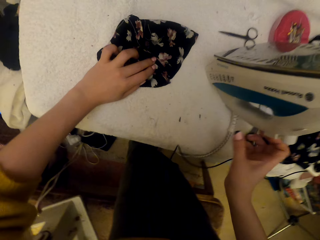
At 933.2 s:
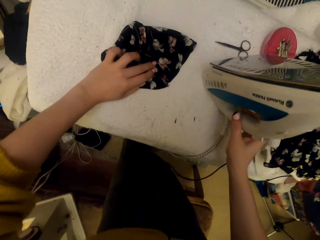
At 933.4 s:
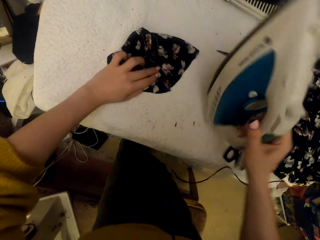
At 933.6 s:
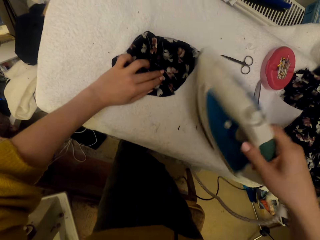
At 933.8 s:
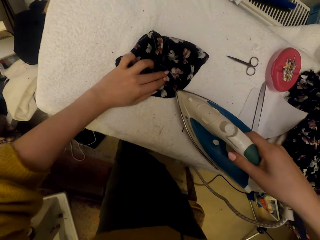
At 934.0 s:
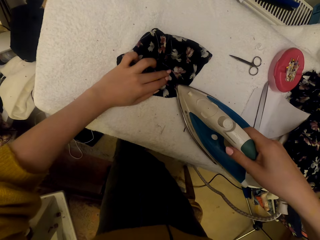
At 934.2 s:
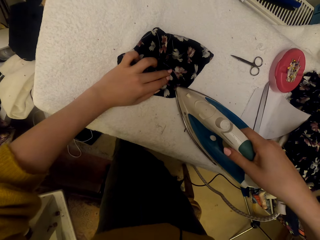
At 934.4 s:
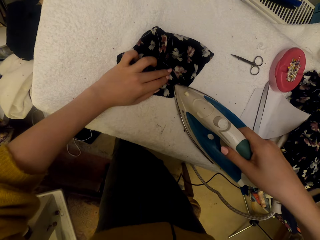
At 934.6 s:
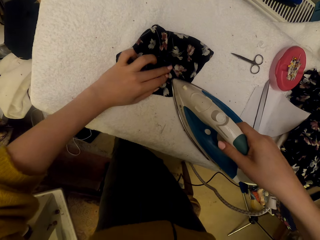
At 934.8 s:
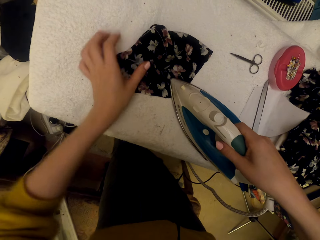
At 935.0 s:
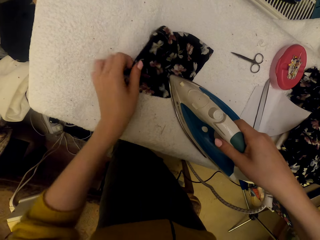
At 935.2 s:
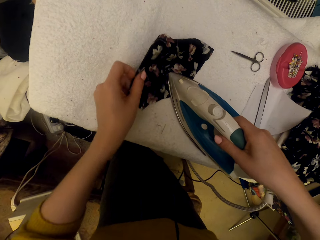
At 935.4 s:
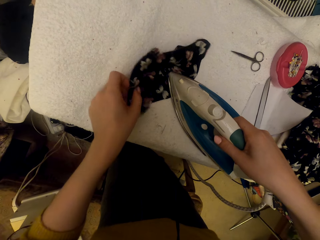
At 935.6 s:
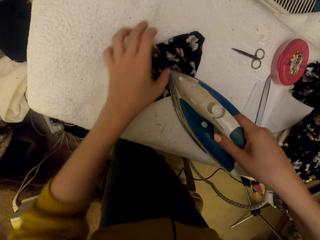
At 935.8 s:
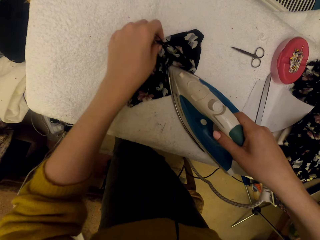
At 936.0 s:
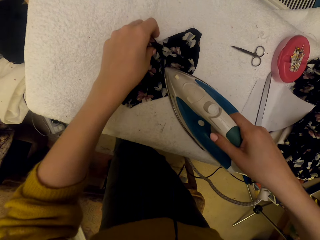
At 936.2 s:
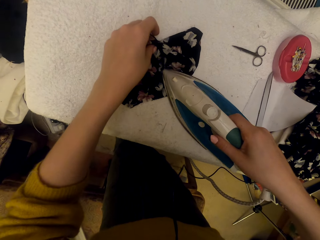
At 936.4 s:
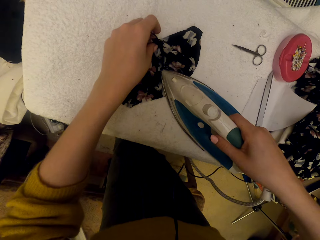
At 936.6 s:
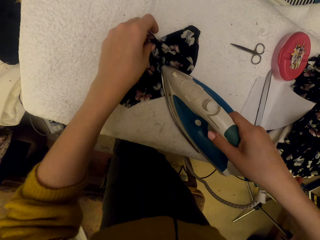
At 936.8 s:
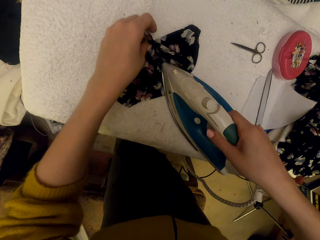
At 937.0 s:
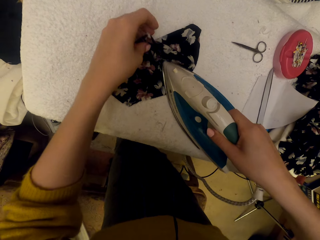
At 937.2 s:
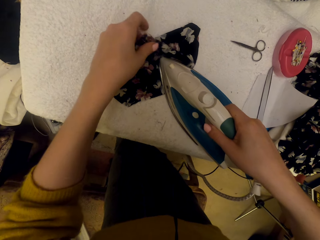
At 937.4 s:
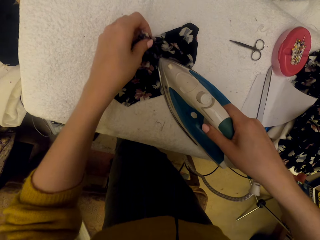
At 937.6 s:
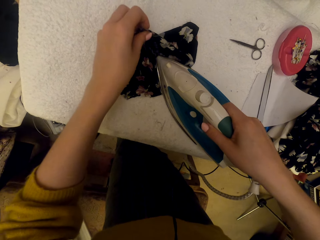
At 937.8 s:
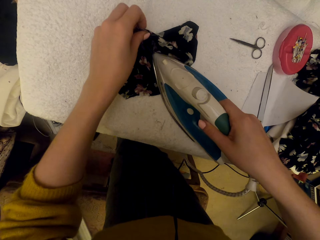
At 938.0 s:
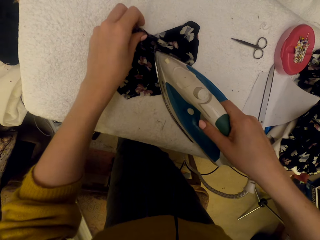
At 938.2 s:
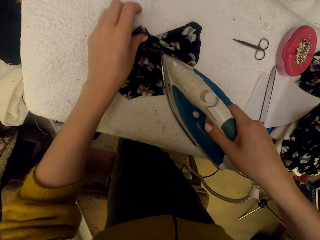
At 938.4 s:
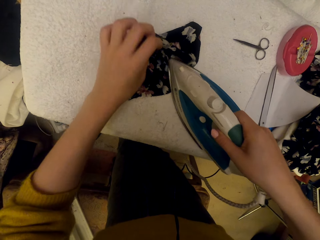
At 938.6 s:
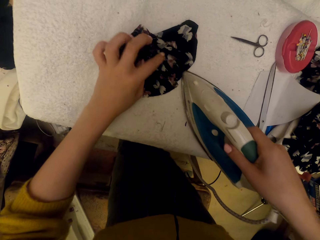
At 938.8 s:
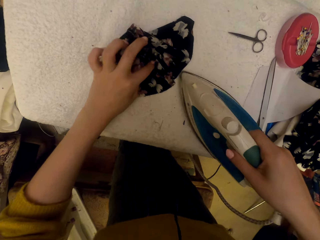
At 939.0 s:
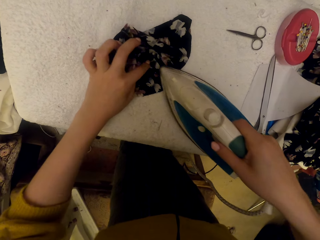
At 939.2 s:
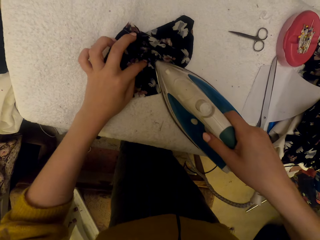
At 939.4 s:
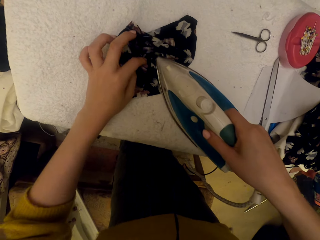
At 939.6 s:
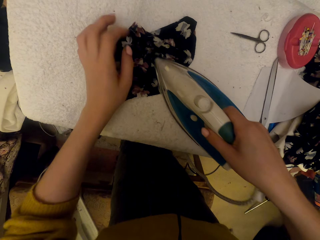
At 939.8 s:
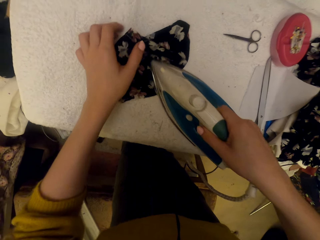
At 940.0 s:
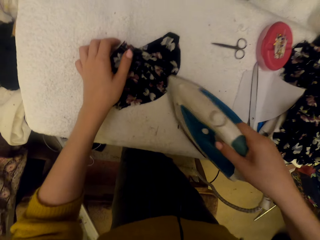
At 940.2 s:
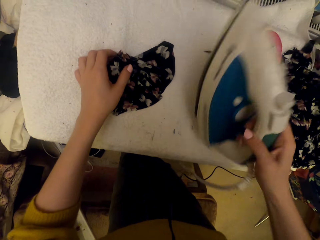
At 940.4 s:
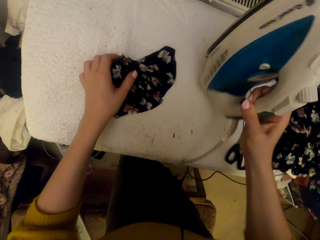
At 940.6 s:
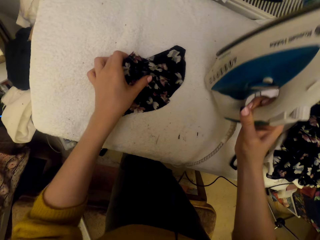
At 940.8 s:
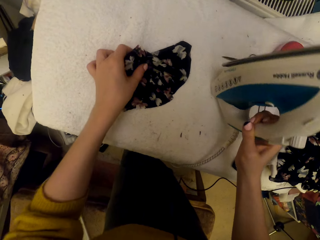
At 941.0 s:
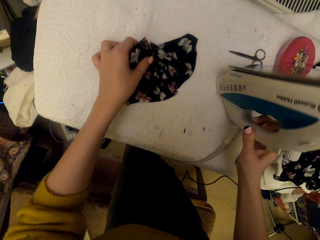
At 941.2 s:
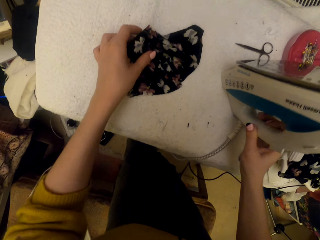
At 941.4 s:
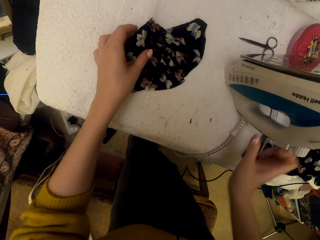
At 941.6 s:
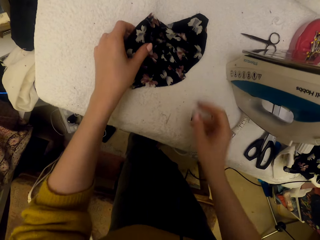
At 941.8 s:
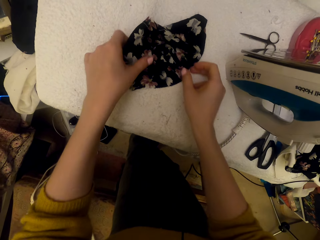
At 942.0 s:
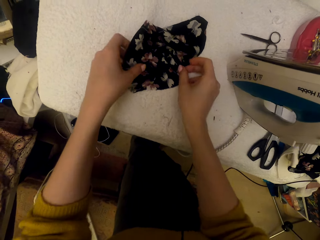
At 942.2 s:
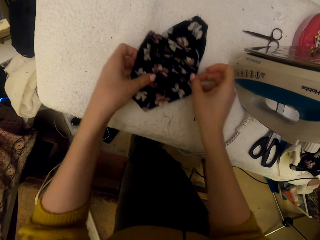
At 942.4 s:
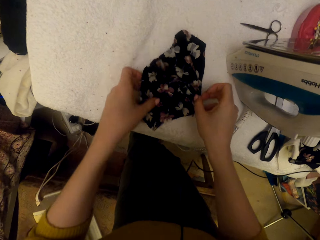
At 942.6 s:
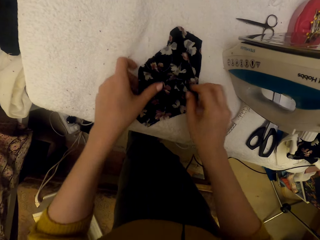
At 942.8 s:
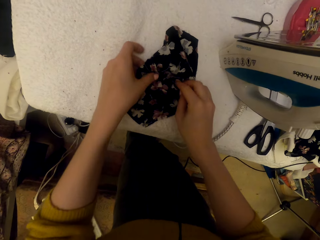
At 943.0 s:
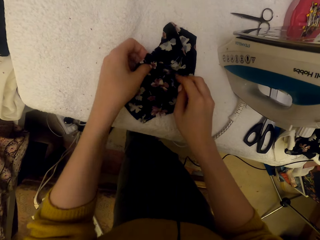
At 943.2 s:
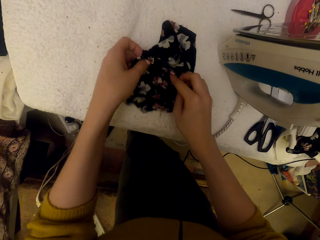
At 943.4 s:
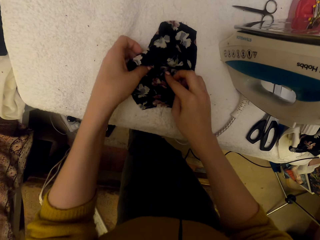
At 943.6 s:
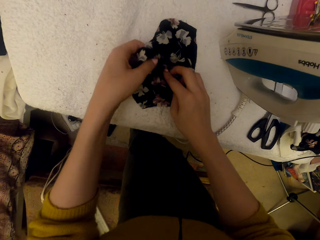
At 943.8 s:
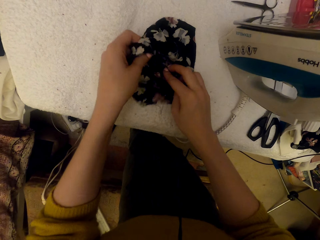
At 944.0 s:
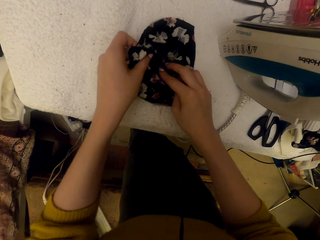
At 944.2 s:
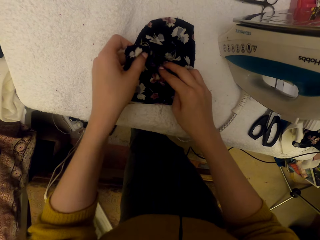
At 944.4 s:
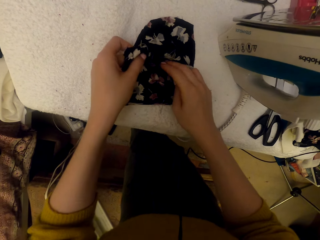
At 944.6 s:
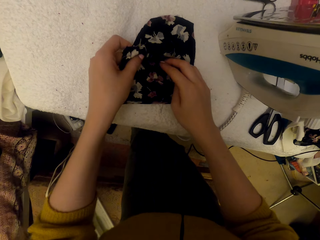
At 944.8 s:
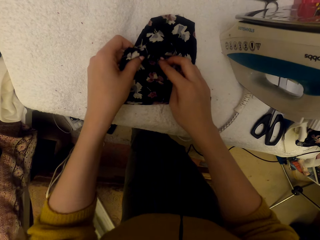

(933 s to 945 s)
The camera wearer picks up the steam iron or iron box. They iron the cloth material piece with the iron box. They put the steam iron on the worktable. They adjust the cloth material piece. They move the material.

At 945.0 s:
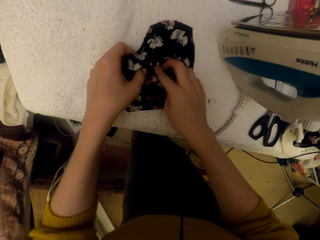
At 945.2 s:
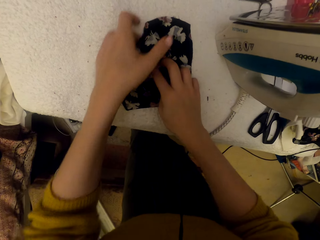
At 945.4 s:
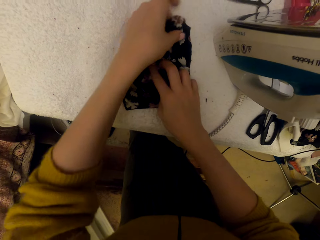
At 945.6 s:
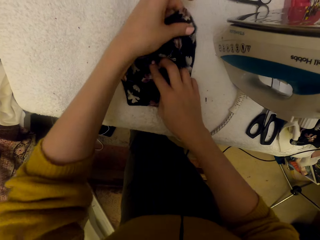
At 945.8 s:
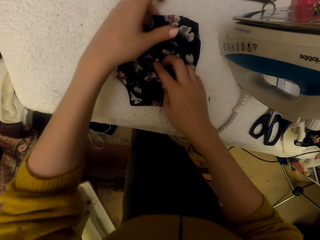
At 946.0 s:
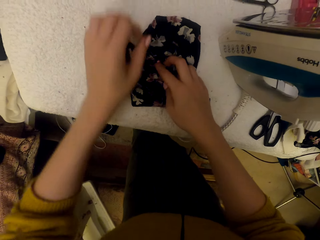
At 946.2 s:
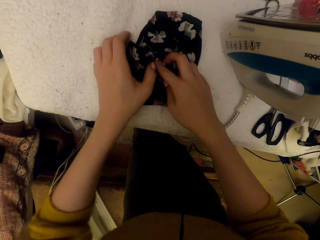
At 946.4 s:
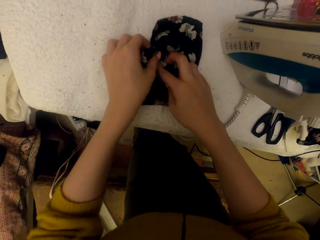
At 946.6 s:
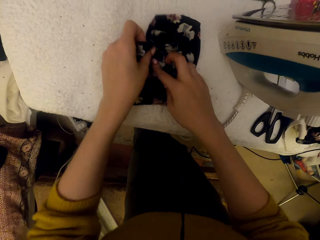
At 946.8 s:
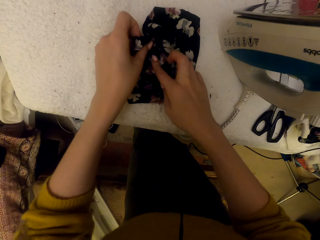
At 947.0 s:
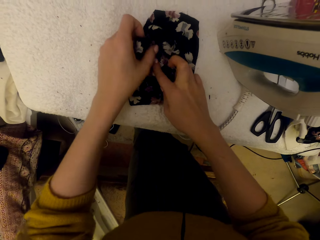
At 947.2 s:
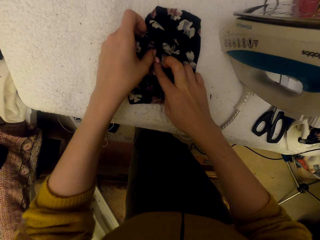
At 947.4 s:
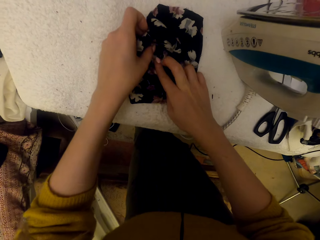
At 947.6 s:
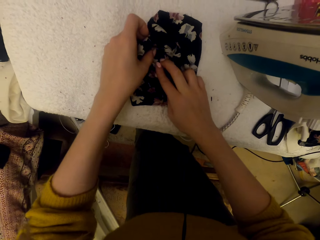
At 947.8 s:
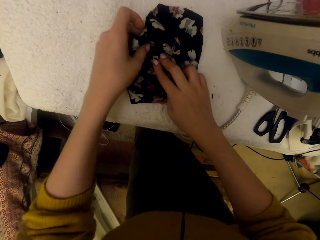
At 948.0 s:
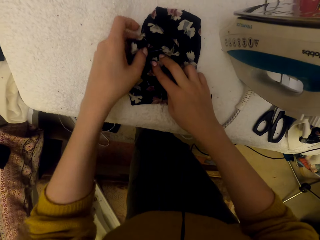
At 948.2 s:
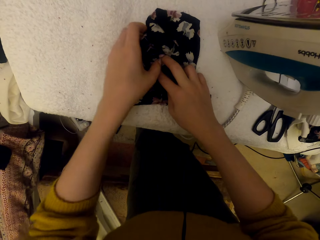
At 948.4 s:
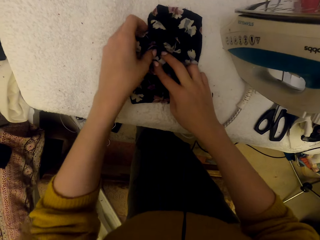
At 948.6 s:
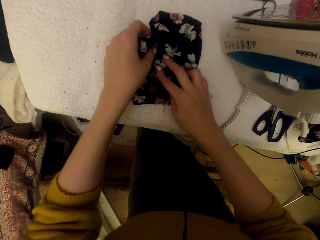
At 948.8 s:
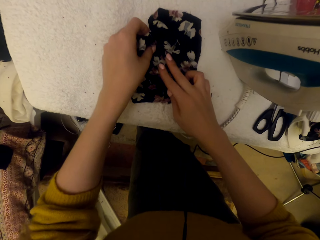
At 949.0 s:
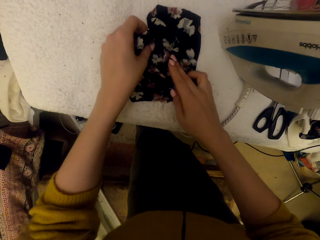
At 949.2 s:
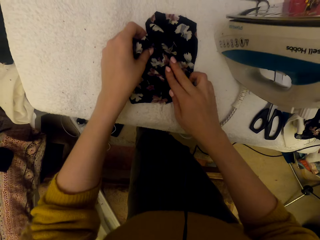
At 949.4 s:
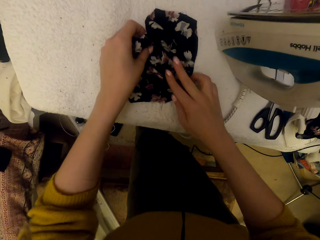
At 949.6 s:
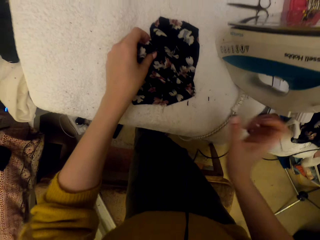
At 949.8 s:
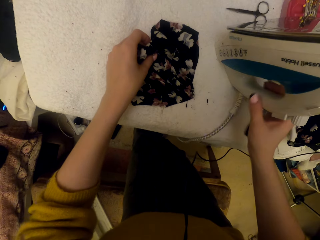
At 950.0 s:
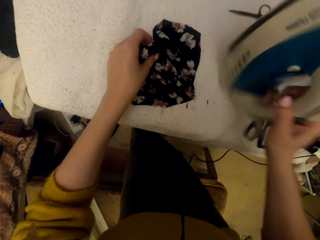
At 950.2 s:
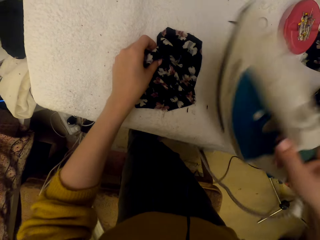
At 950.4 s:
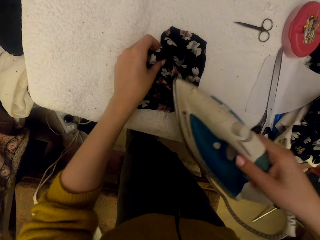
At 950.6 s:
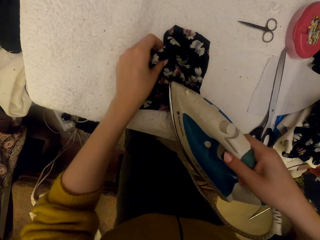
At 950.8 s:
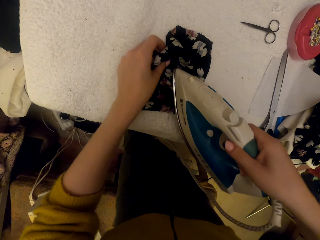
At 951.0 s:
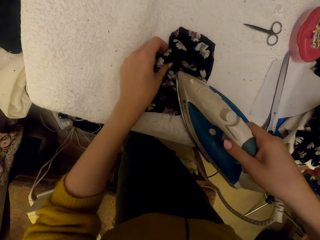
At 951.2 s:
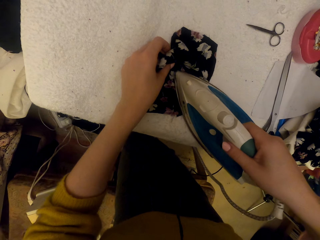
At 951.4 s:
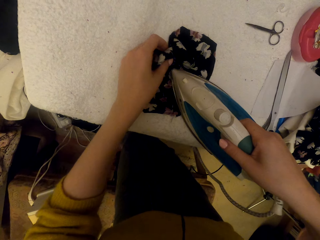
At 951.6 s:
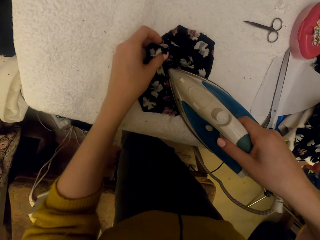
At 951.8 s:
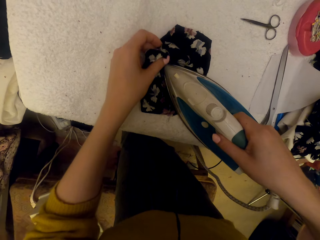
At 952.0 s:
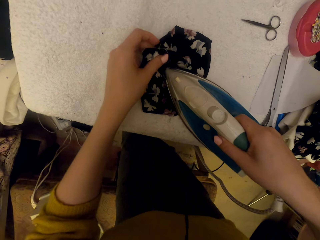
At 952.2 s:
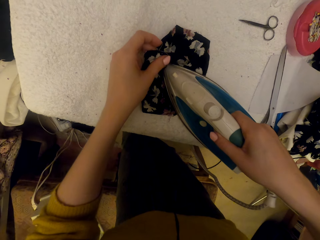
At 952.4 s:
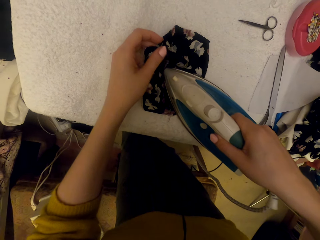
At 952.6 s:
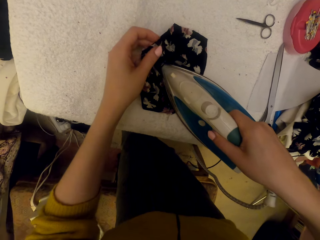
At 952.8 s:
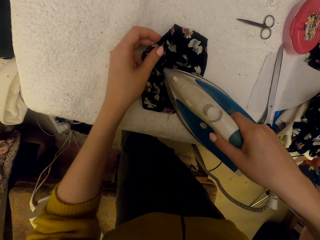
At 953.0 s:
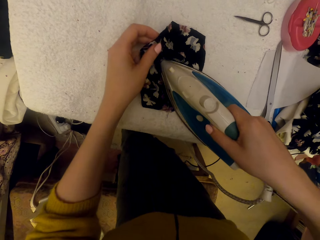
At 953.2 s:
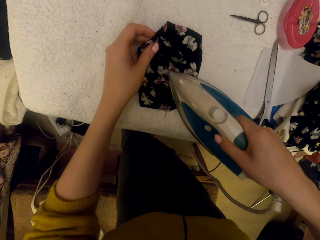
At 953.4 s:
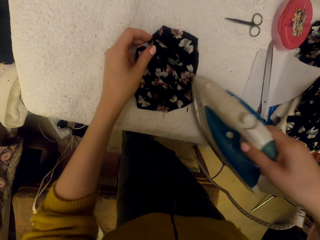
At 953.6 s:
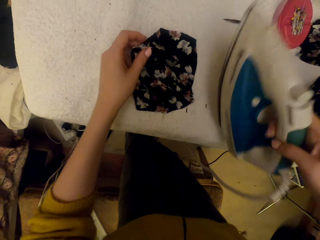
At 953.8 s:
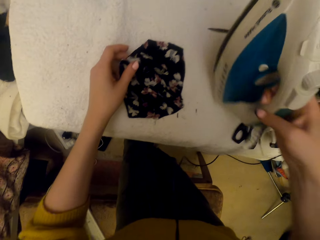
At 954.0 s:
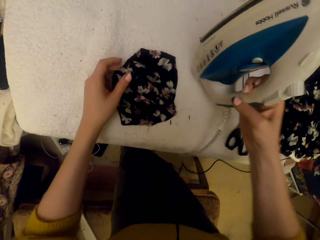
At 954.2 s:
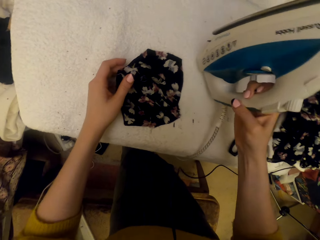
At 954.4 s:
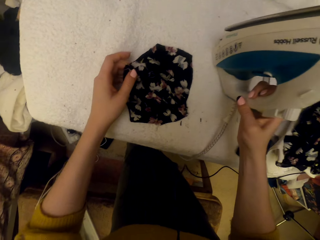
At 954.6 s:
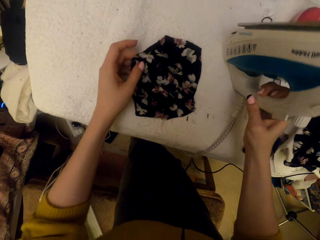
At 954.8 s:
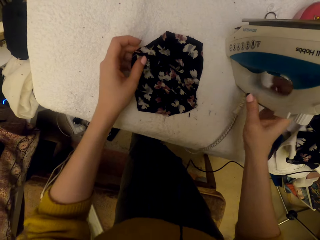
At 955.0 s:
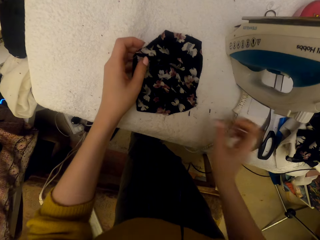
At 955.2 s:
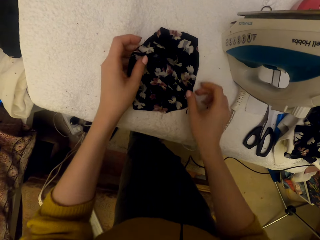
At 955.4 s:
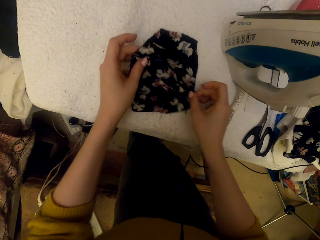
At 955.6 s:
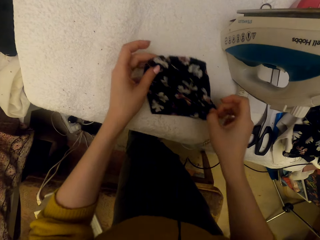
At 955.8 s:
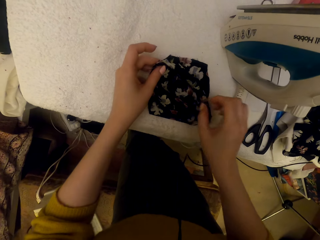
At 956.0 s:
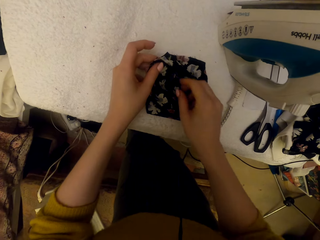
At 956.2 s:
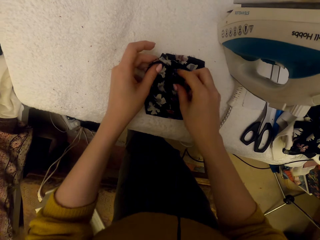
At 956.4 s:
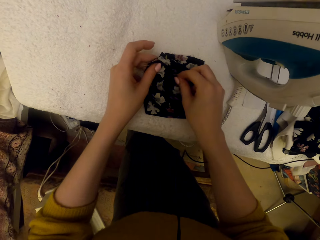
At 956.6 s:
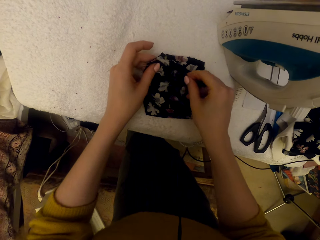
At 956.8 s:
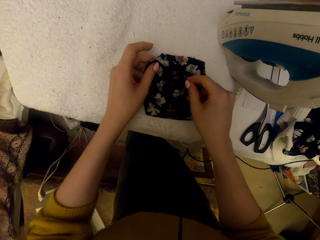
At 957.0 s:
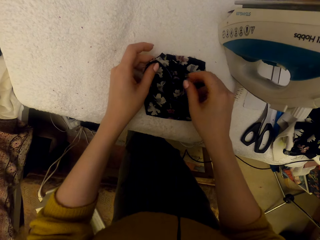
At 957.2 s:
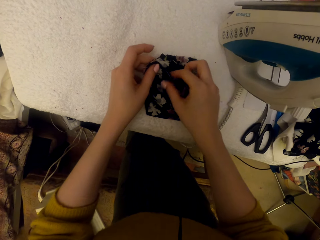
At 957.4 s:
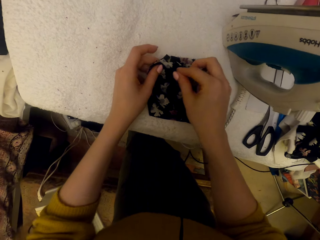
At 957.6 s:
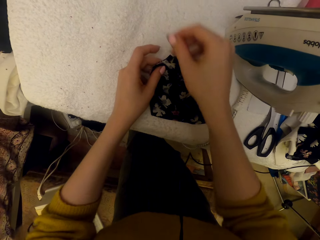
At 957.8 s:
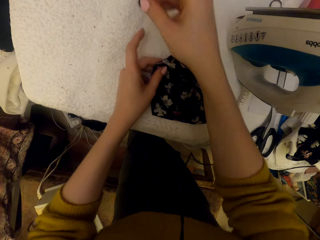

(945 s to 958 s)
The camera wearer holds the material with hands. They pick up the steam iron or iron box. They iron the cloth material piece with the iron box. They put the steam iron on the worktable. They adjust the cloth material piece. They move the material. They pull a thread.
